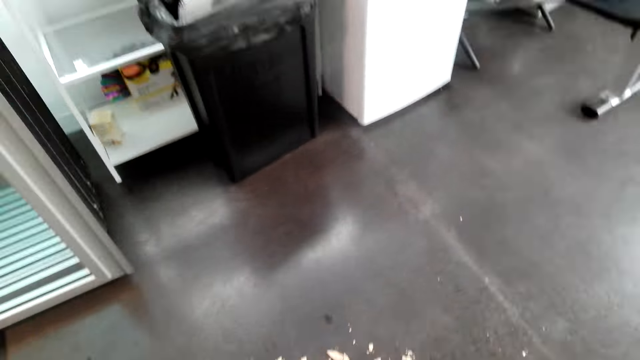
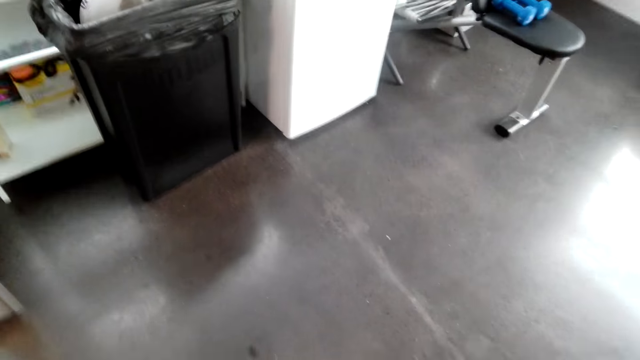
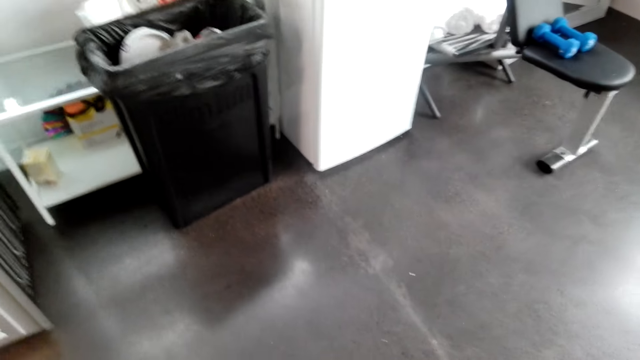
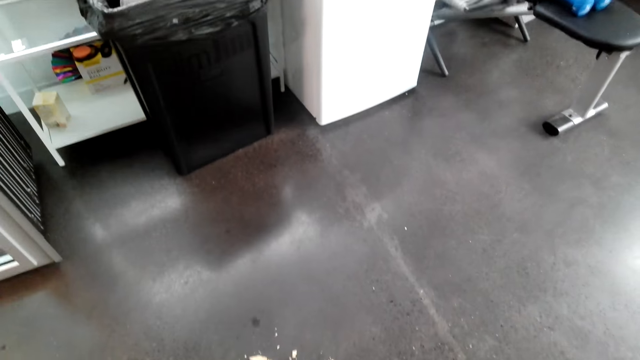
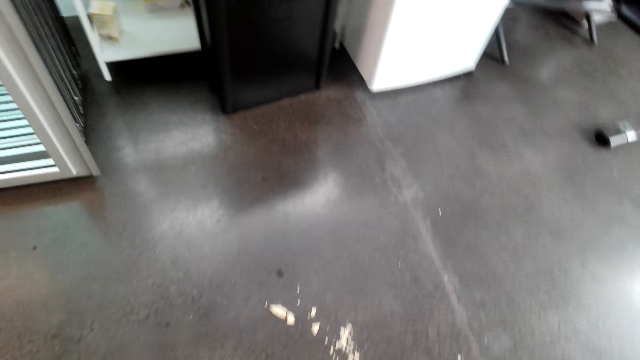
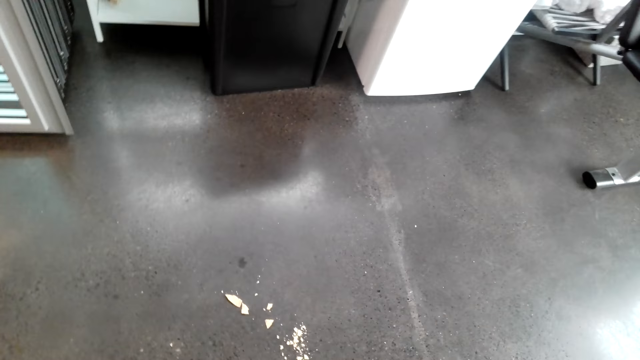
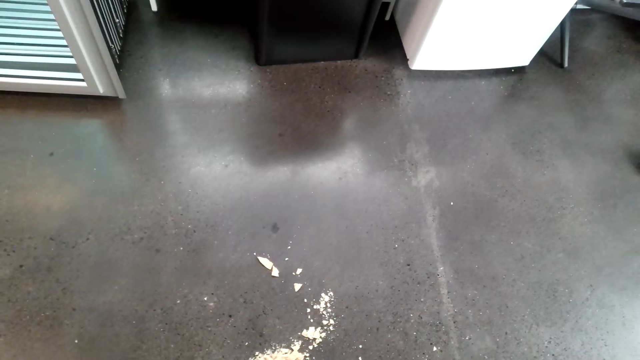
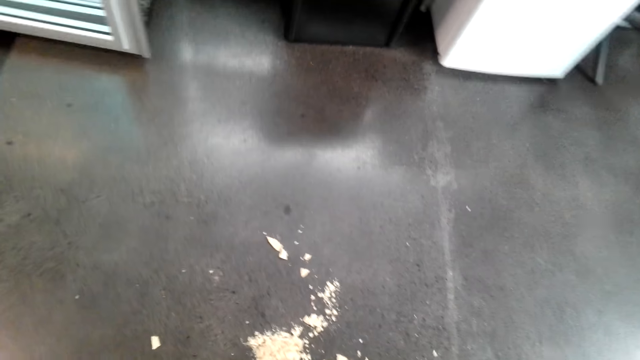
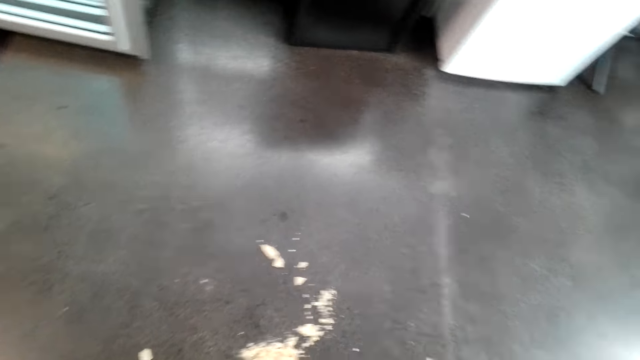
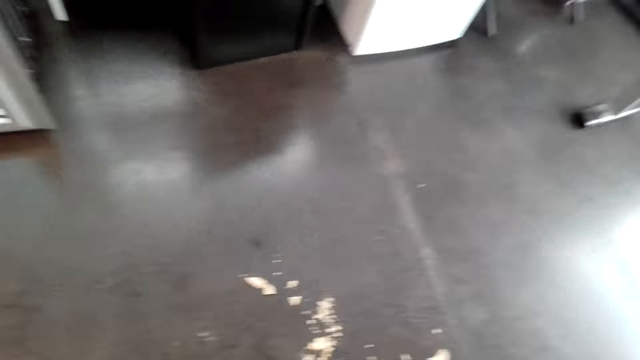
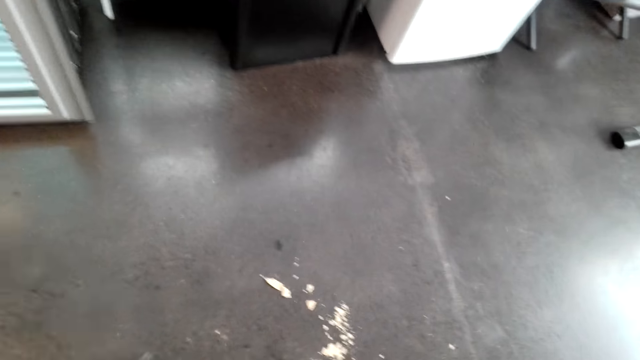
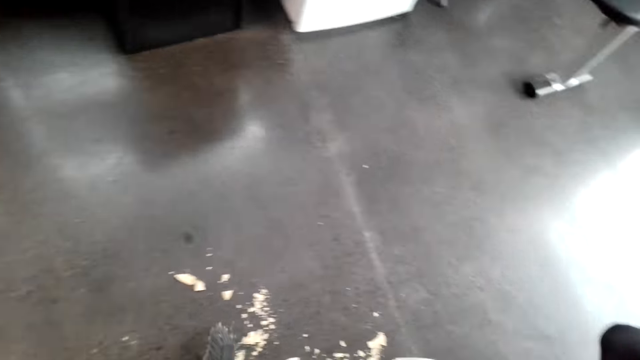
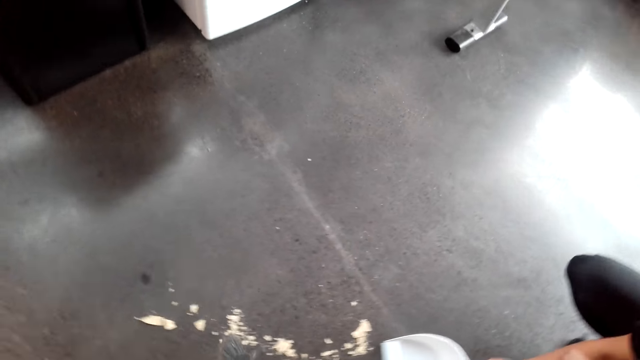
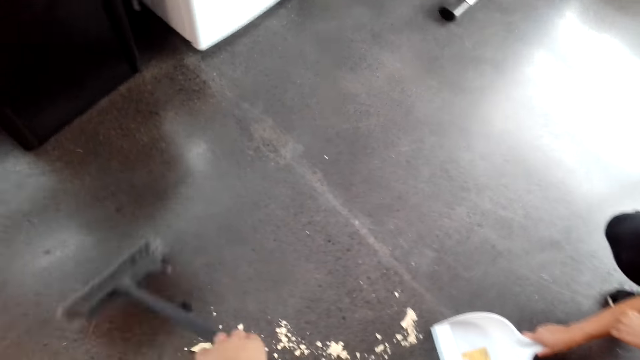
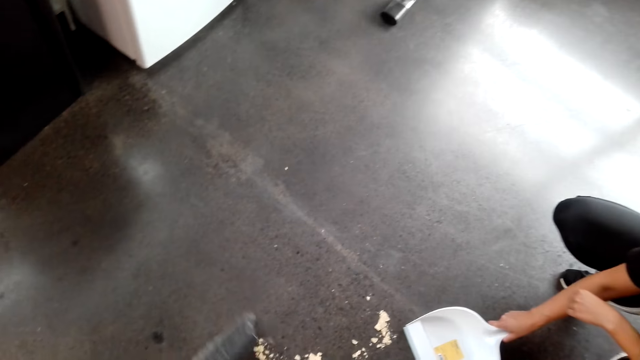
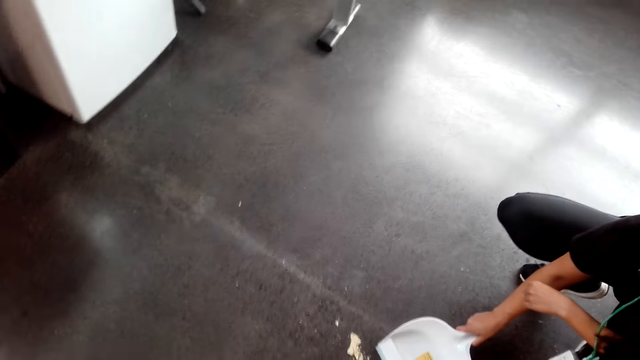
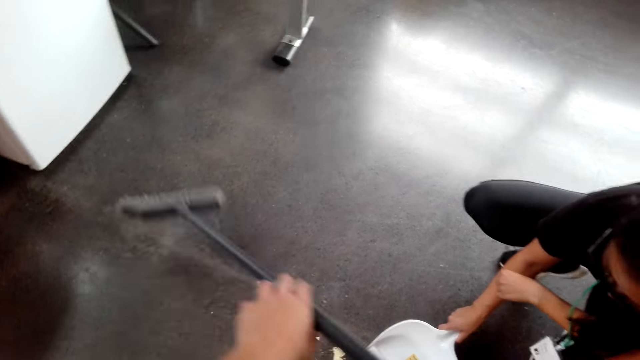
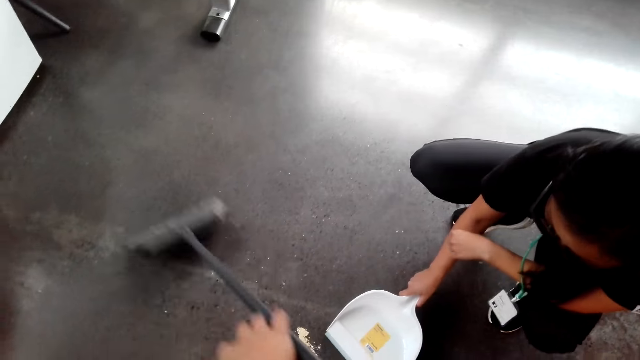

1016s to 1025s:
The camera wearer removes dust with a dust mop.

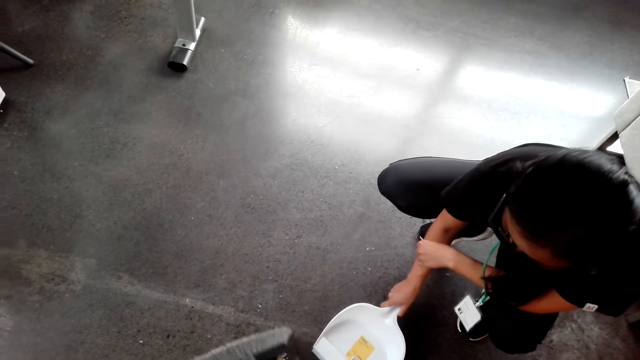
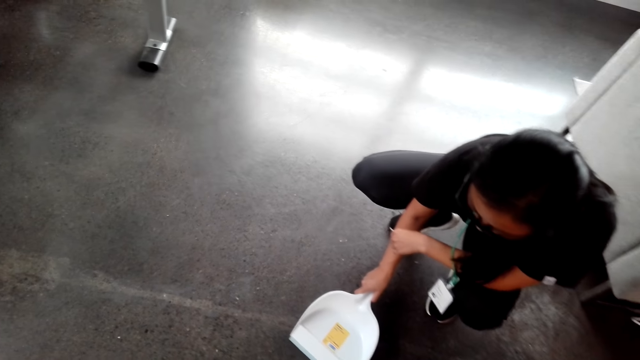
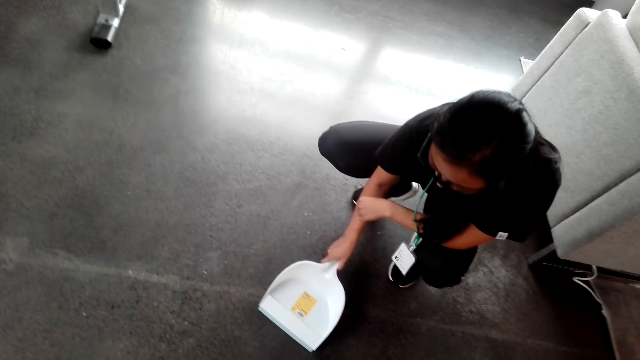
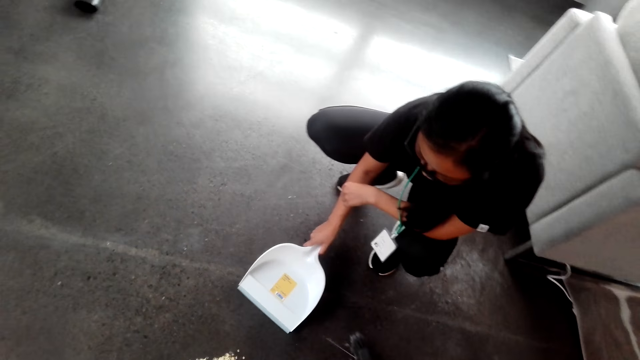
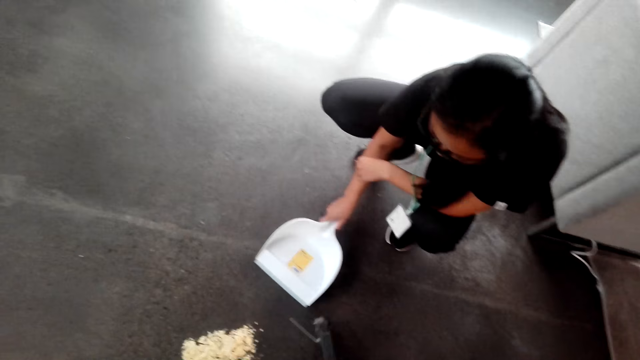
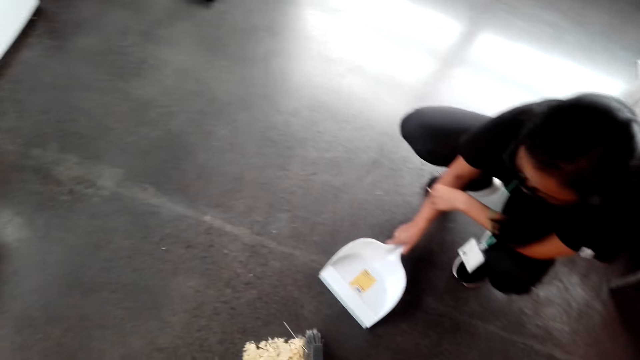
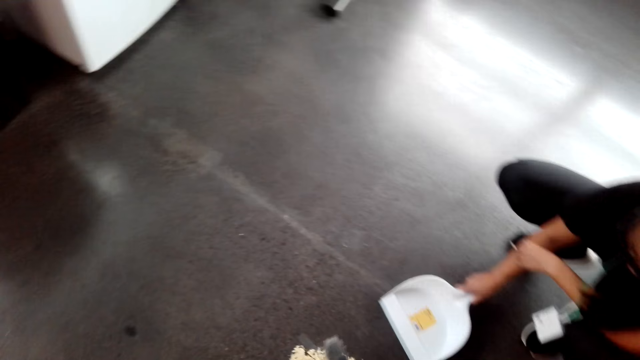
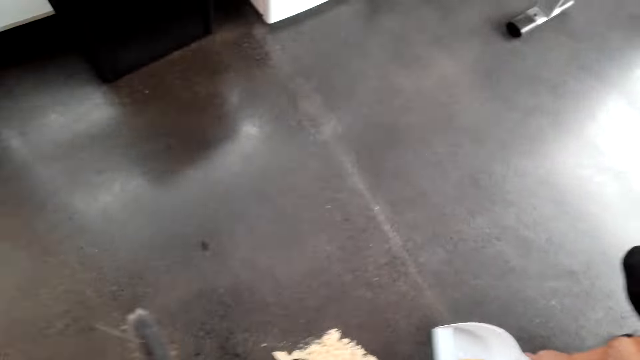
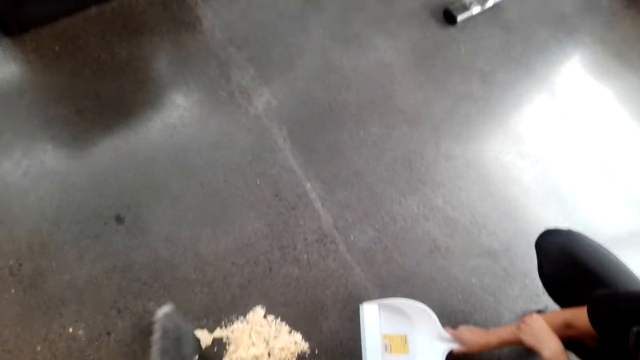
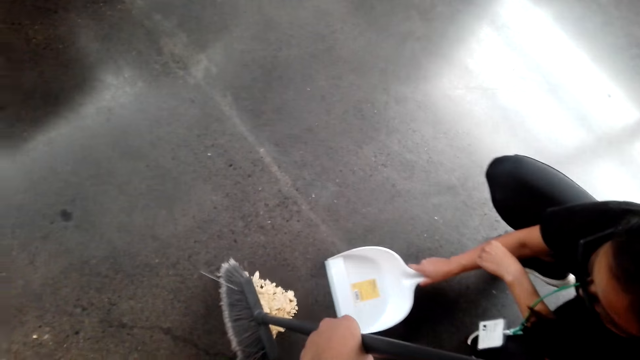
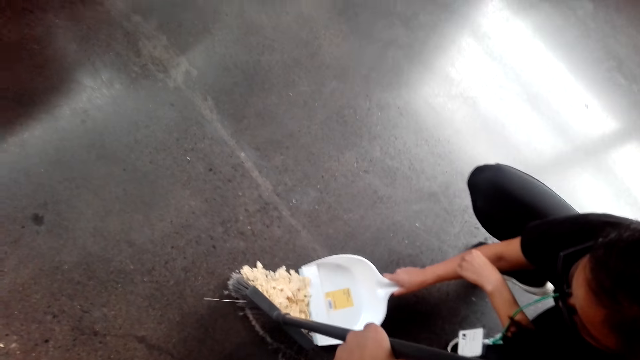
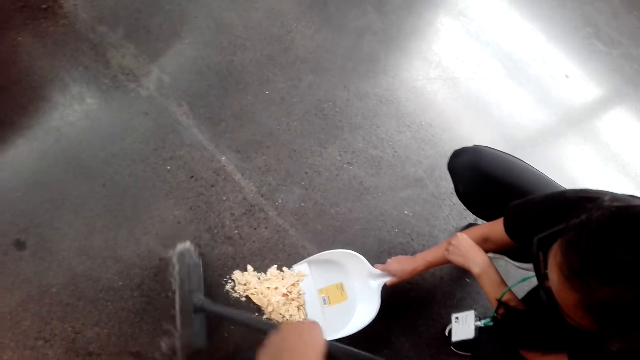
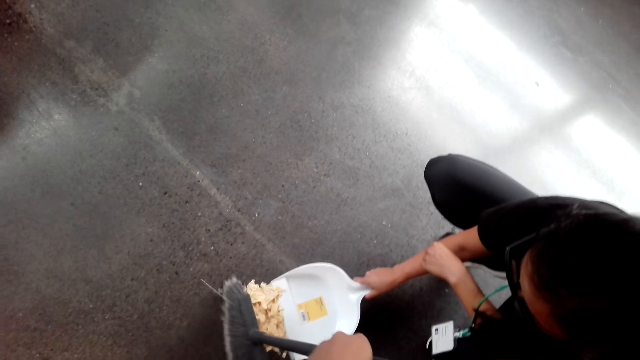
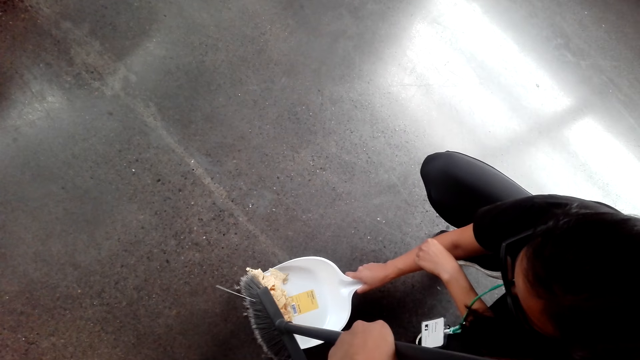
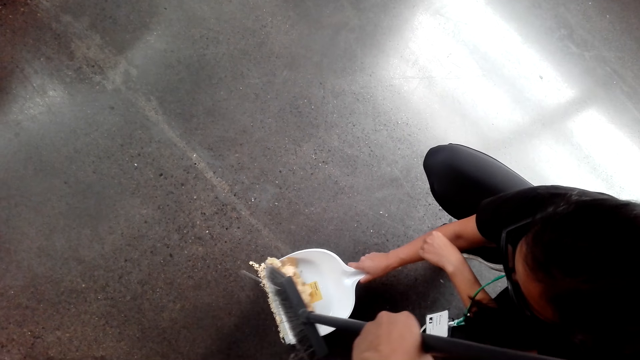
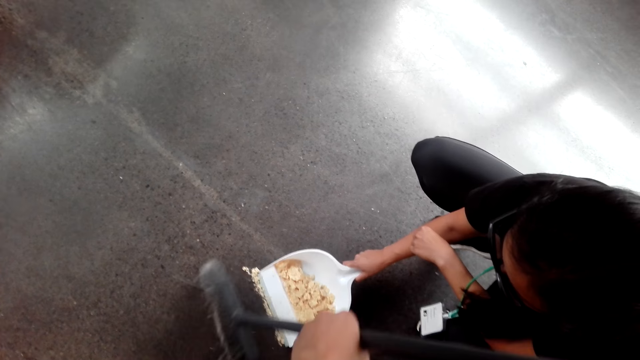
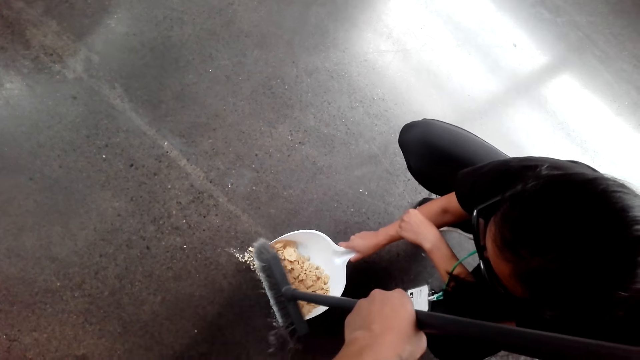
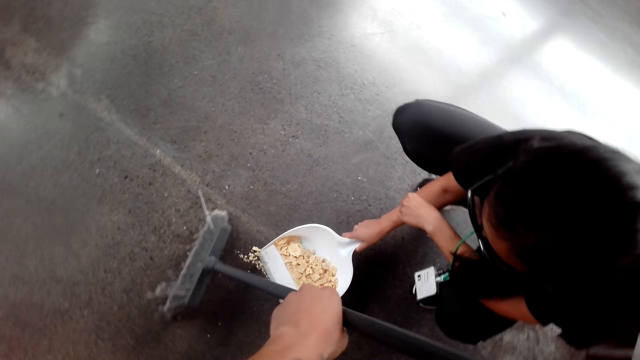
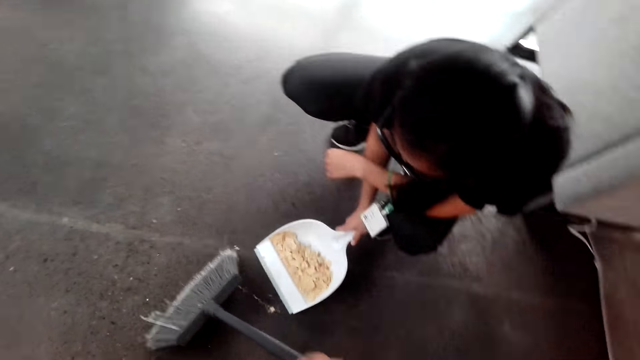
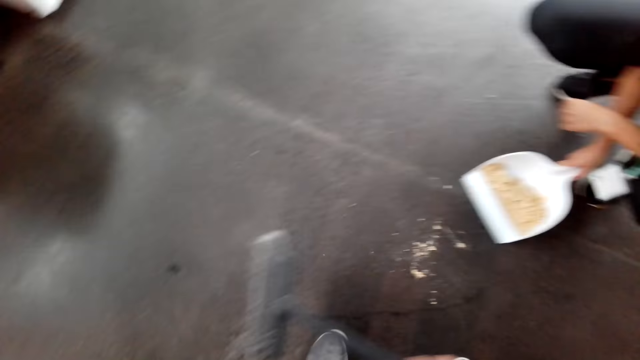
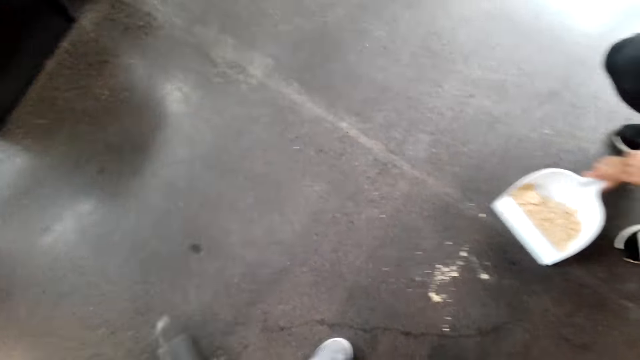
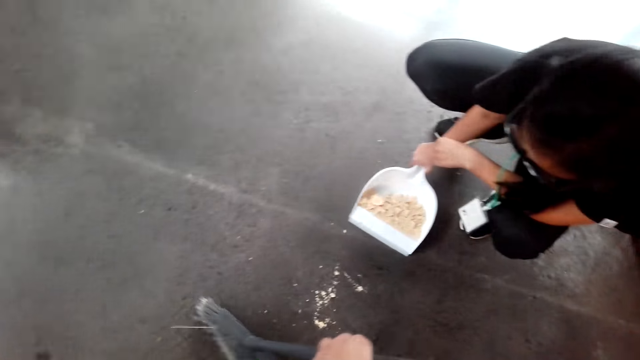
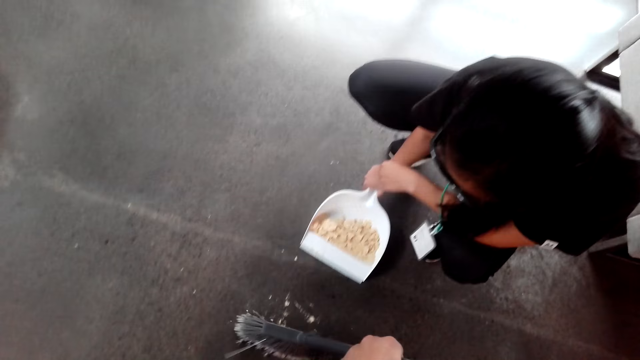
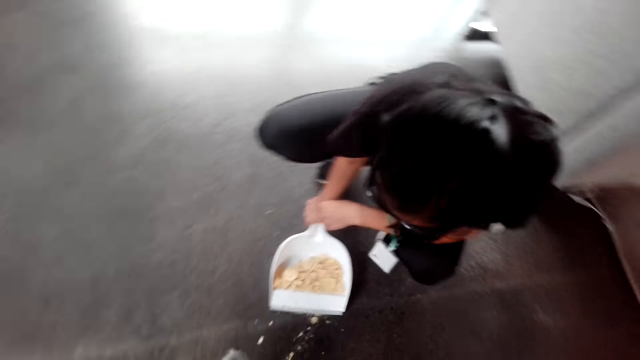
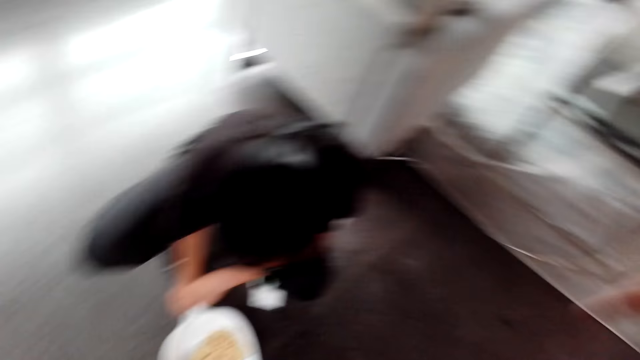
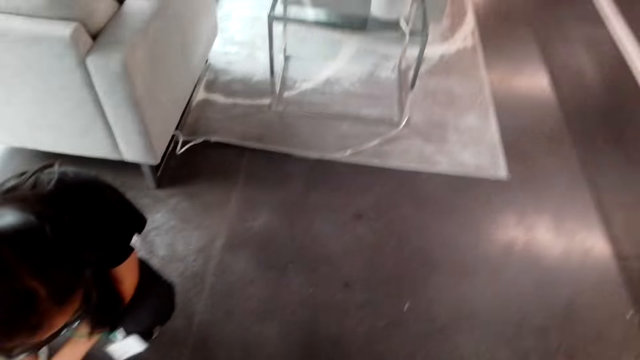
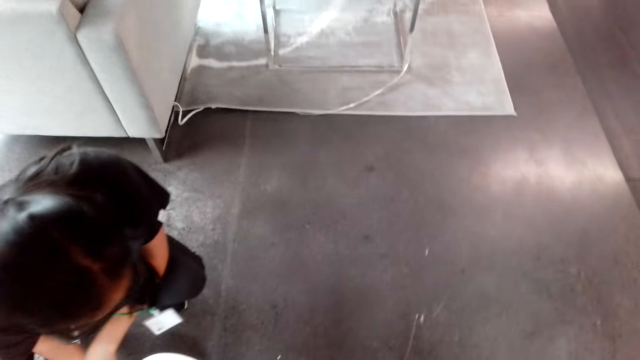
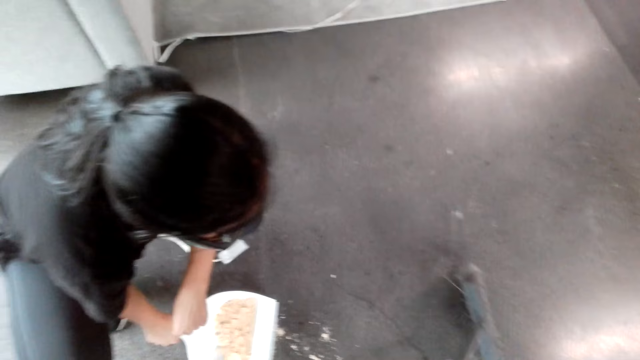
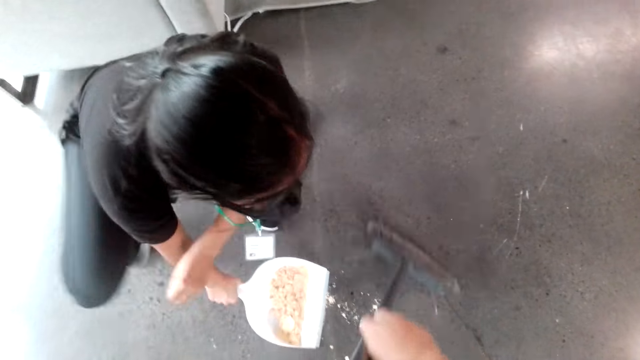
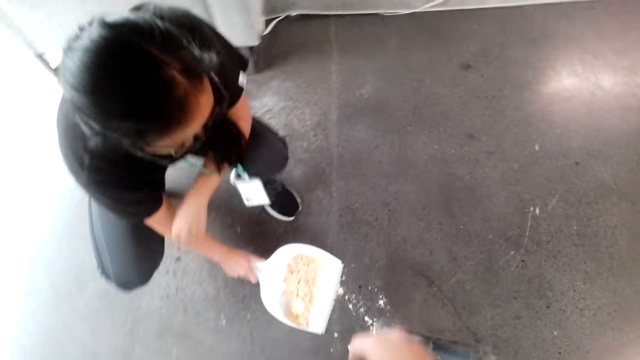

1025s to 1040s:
The camera wearer puts dust in a dust pan. A woman converses with the camera wearer. A man holds the dust pan. The camera wearer removes dust with a dust mop. They turn around. The woman converses with the camera wearer. The camera wearer puts dust in the dust pan. They put the dirt together. The woman converses with the camera wearer. The camera wearer turns around. They remove dust with the dust mop. They turn around. They remove dust with the dust mop.
